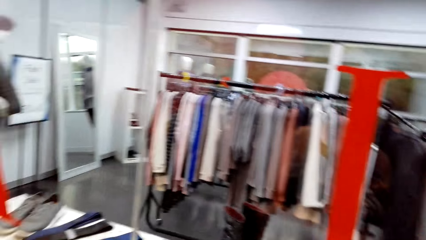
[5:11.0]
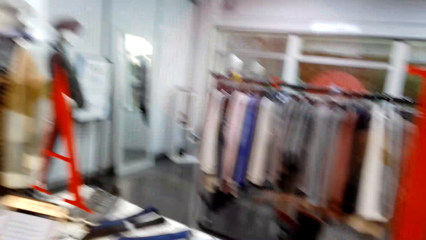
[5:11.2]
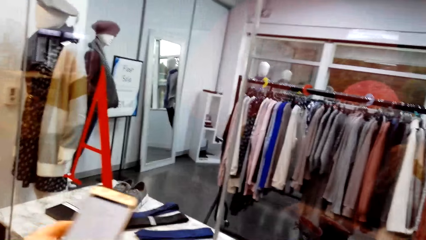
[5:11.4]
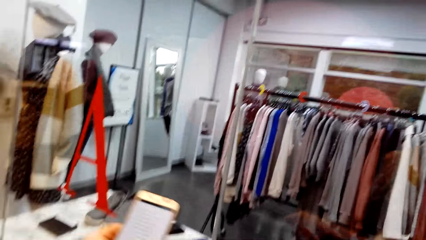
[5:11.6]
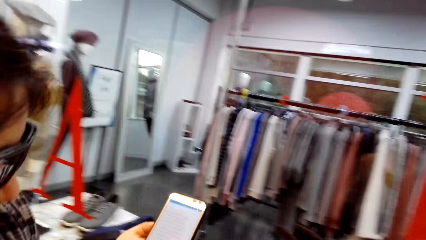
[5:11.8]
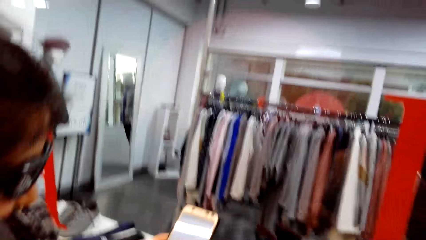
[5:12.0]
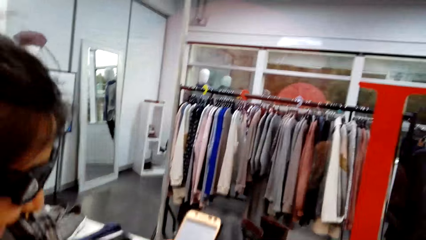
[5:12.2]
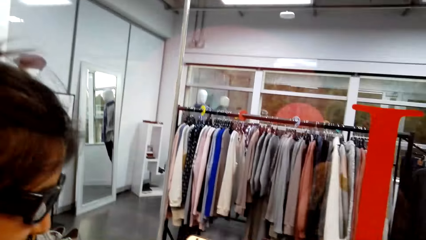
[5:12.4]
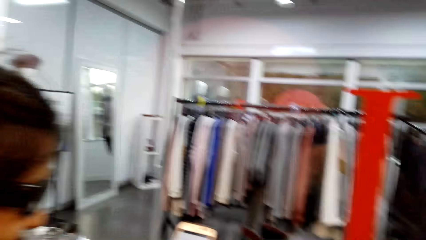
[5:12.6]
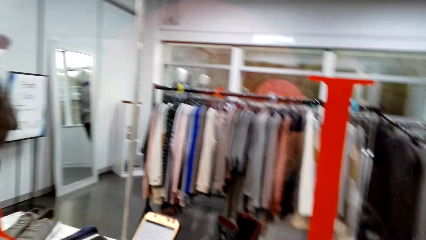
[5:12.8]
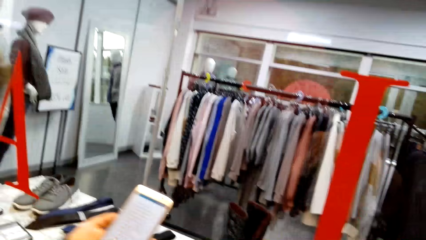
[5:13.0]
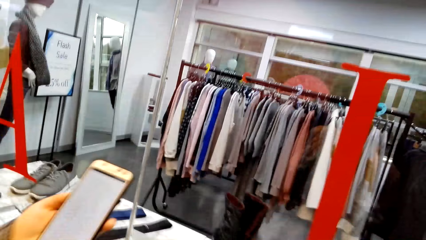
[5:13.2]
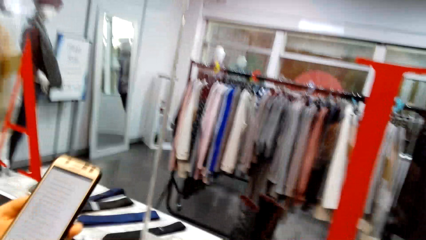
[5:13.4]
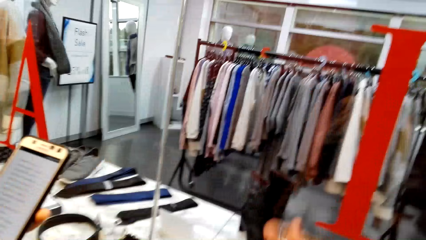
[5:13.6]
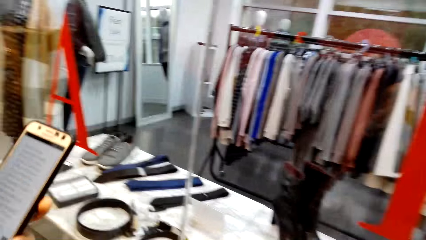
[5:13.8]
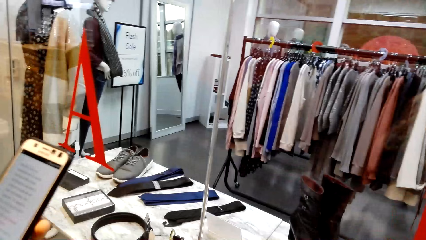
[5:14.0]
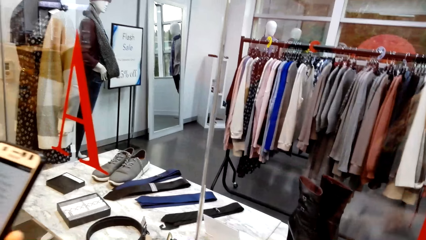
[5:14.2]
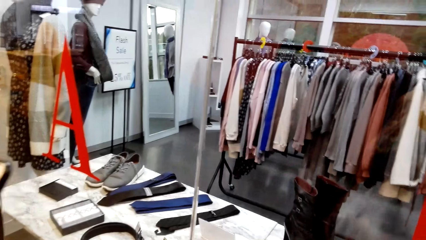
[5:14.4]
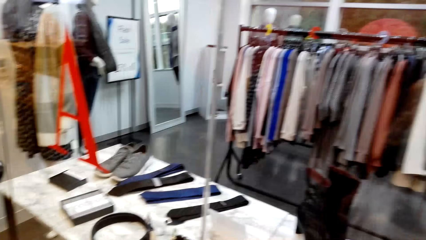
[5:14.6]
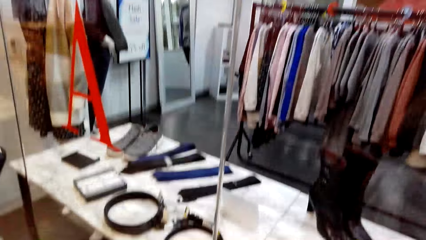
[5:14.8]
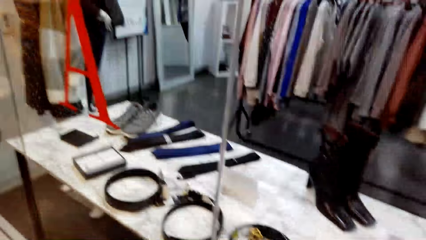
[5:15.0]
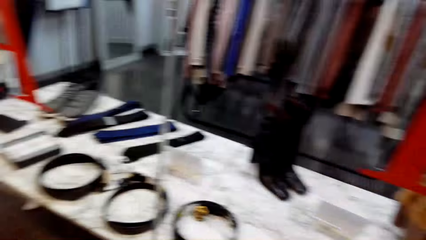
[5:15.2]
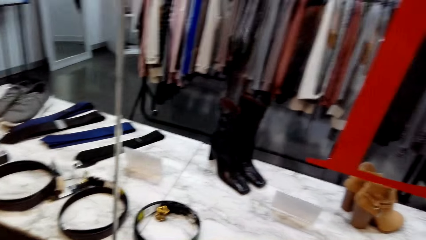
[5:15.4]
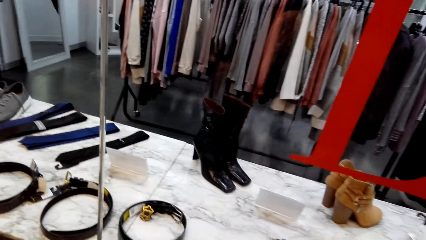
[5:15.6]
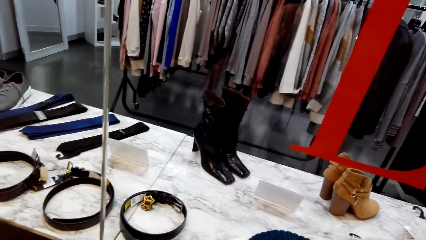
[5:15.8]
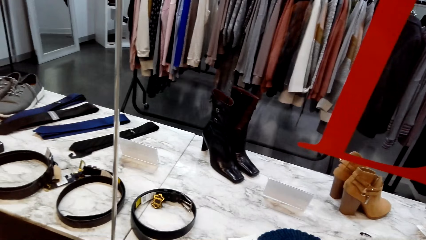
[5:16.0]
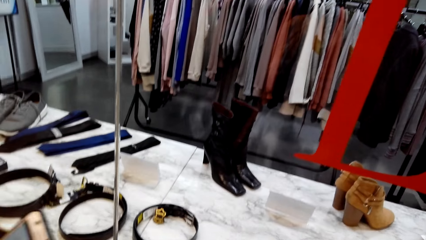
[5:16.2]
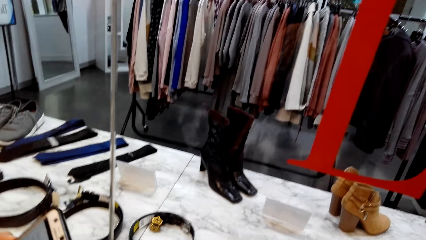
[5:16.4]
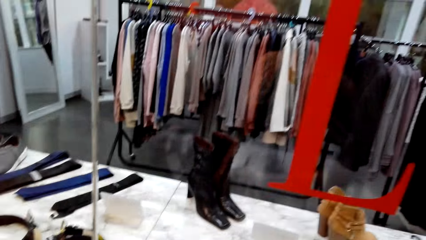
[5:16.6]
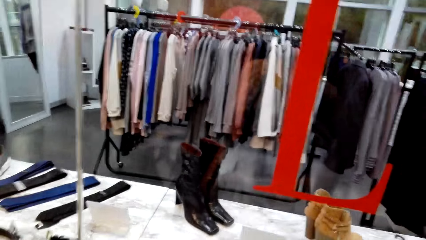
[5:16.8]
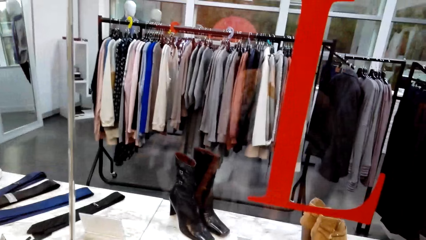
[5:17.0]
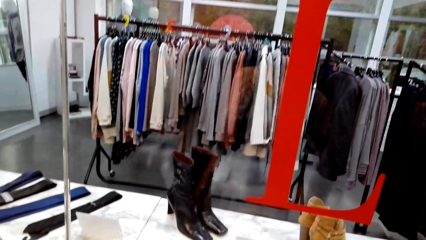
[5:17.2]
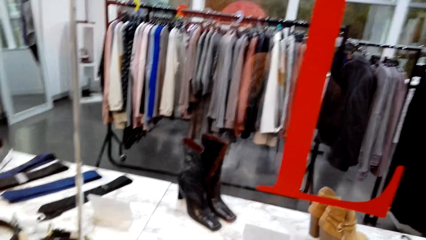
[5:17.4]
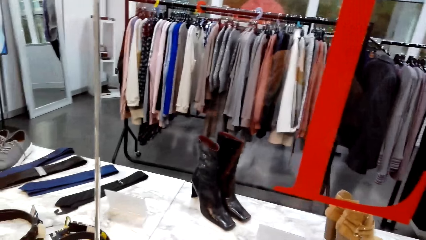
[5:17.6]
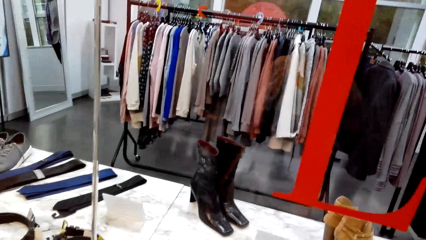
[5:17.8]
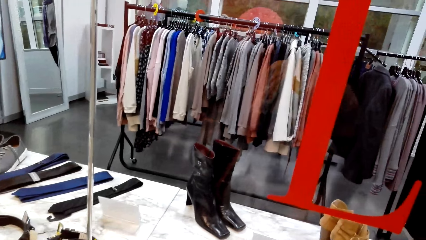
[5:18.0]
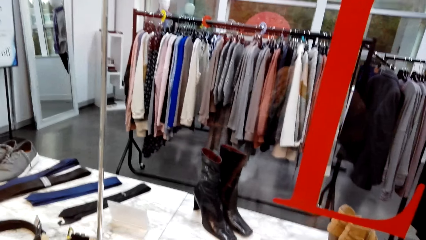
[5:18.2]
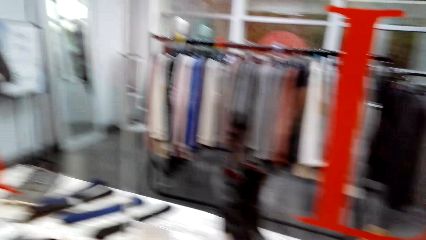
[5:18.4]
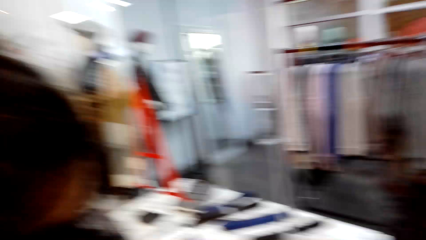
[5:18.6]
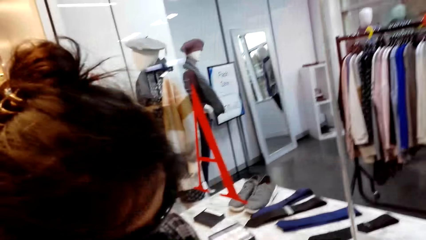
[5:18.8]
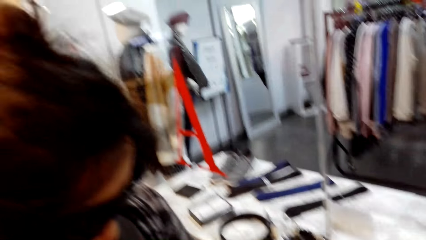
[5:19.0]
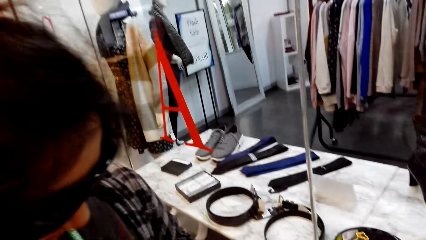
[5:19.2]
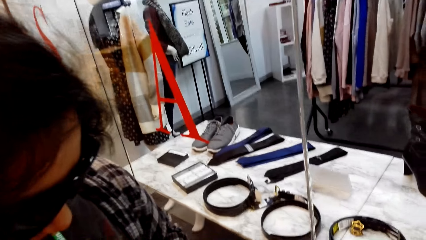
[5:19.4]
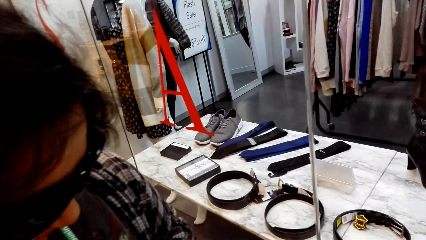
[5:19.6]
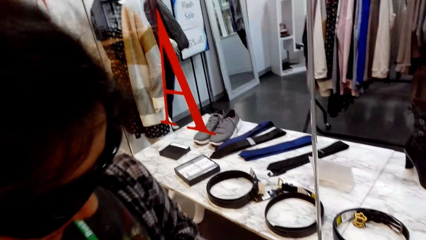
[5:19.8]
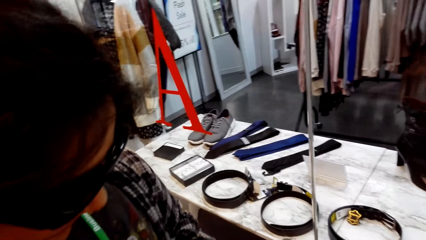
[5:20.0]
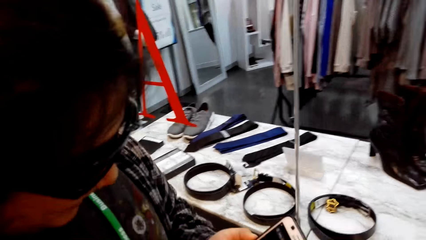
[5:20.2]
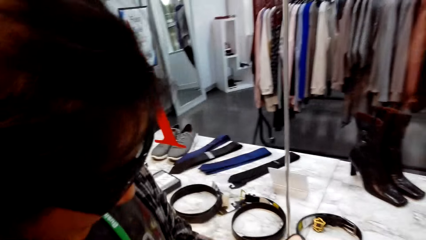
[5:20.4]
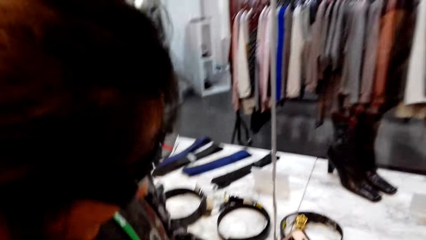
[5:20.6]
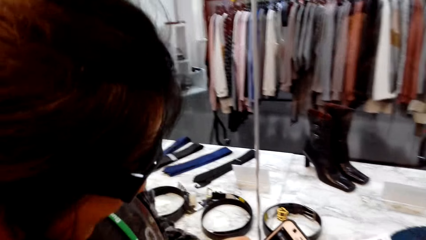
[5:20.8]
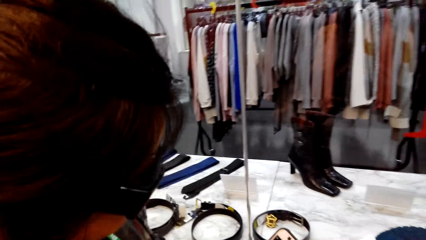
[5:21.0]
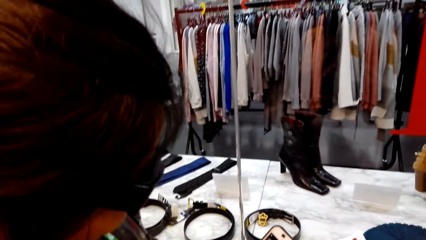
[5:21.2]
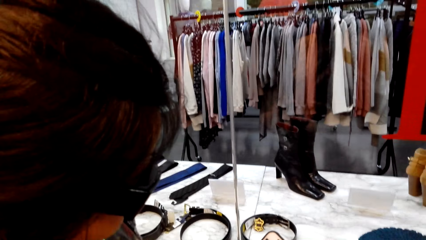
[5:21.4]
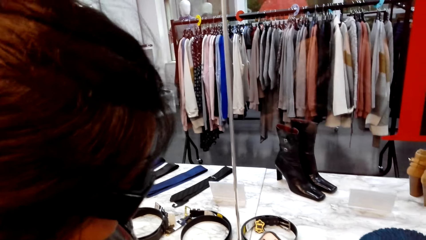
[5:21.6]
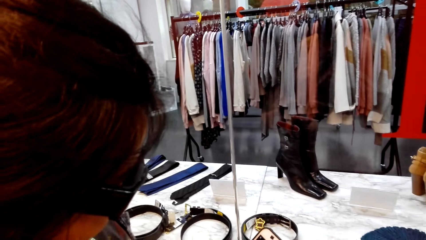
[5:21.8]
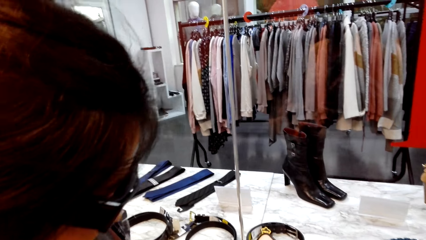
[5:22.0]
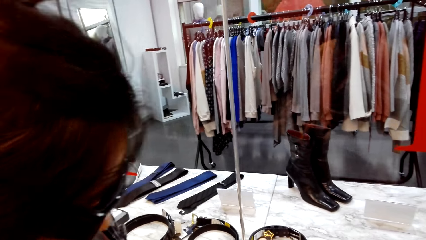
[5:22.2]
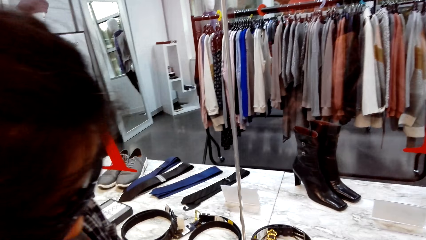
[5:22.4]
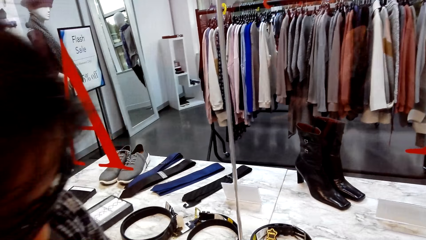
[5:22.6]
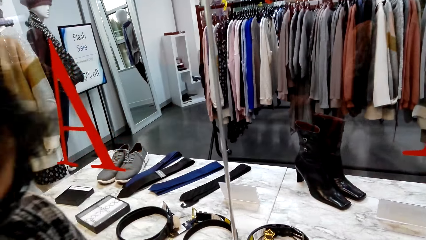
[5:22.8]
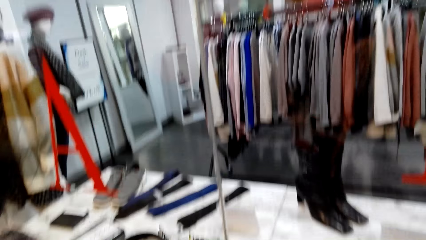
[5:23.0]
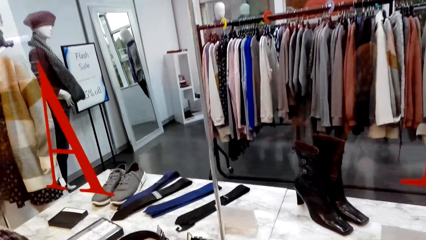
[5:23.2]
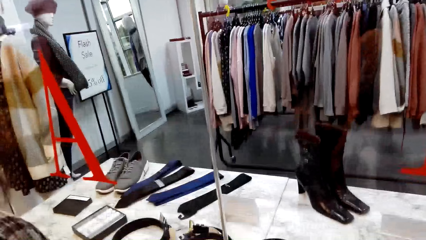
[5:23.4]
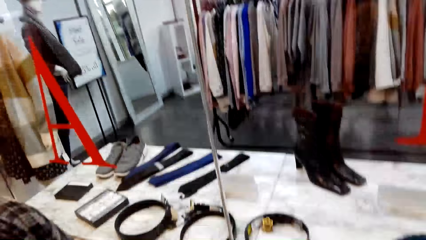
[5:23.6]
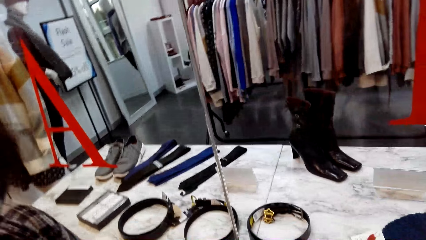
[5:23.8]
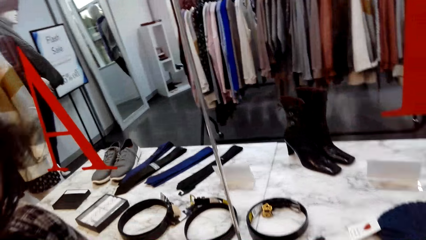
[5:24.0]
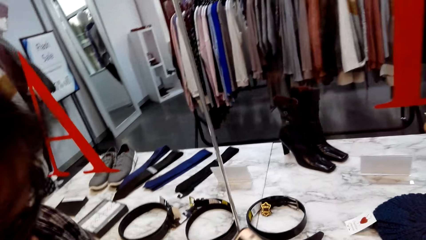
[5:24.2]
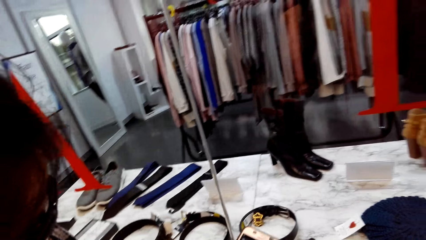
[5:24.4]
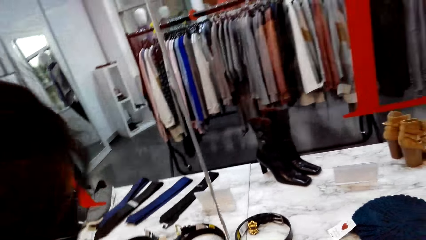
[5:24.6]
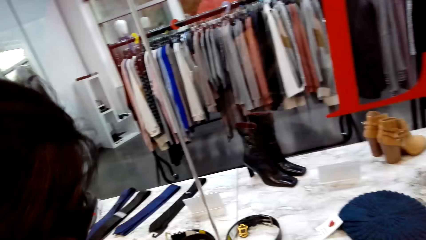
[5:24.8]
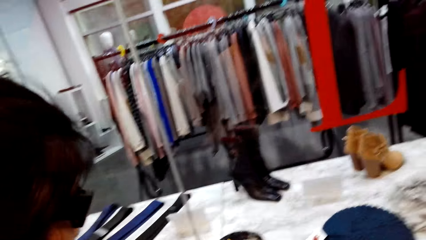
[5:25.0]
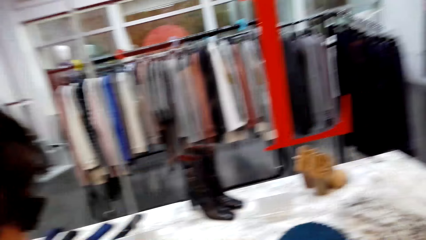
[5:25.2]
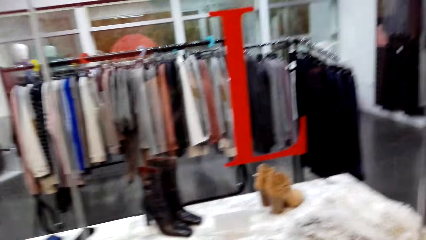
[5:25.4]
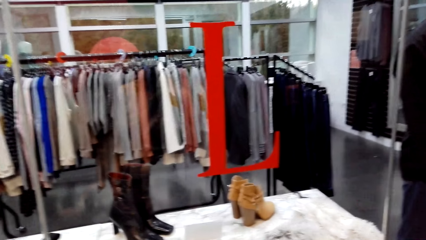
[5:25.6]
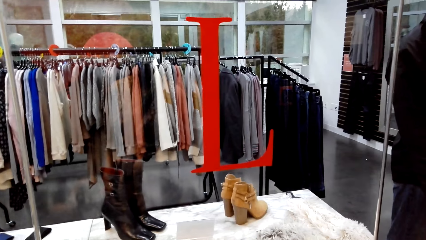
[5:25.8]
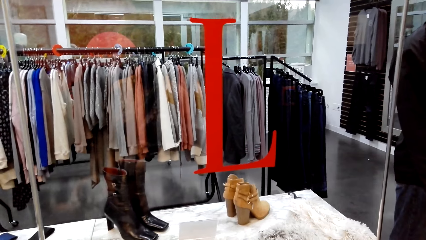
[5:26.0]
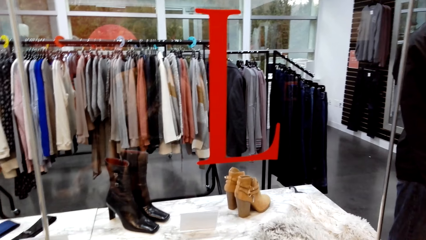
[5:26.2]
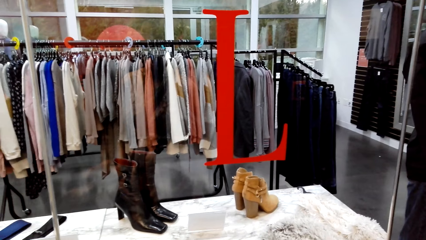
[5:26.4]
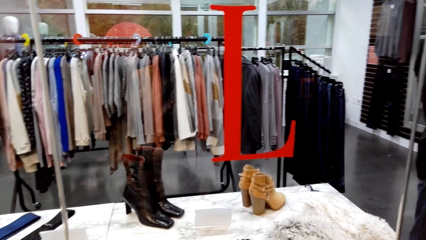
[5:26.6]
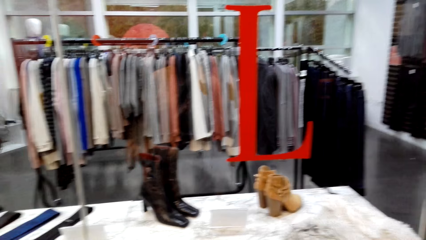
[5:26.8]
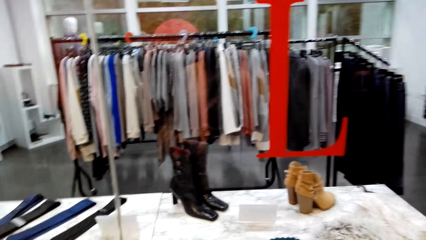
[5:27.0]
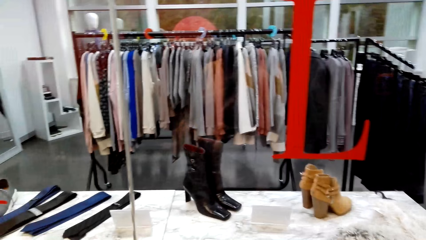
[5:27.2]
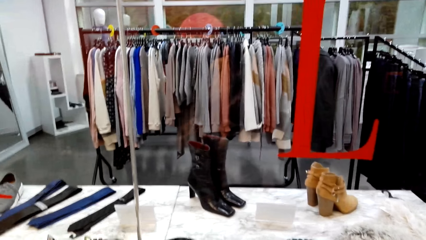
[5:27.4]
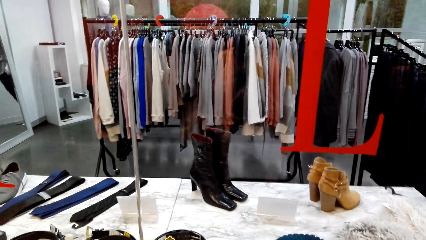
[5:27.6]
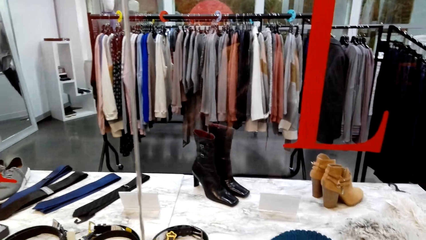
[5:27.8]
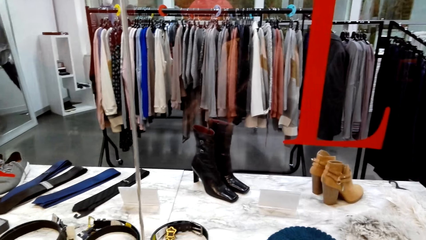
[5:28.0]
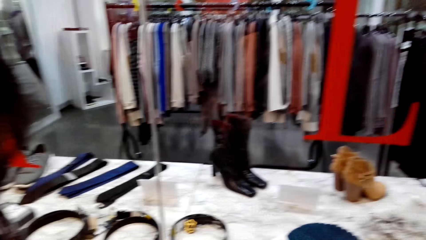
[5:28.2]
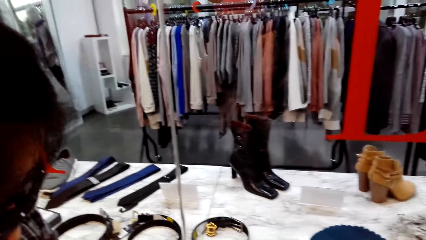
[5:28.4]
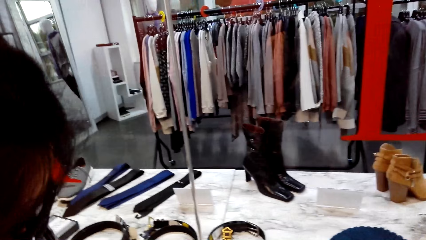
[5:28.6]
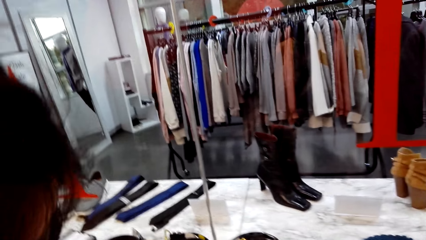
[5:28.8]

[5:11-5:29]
The woman looks at the phone. The camera wearer looks around. They look at the woman. They look around.
